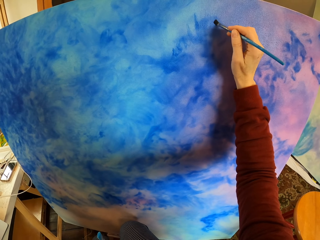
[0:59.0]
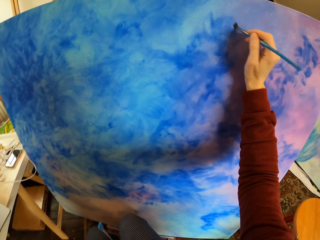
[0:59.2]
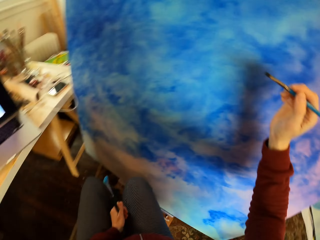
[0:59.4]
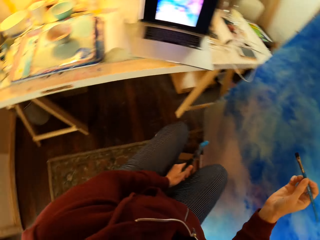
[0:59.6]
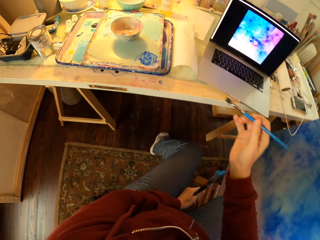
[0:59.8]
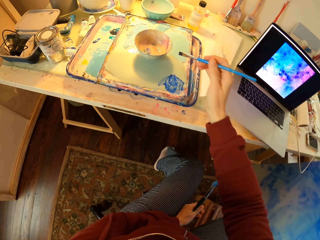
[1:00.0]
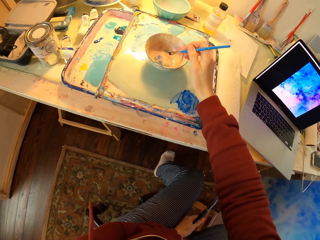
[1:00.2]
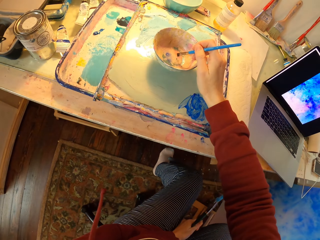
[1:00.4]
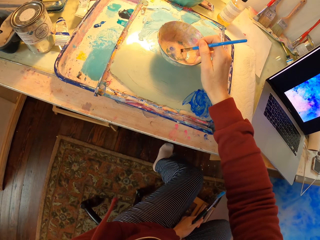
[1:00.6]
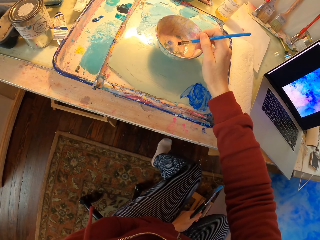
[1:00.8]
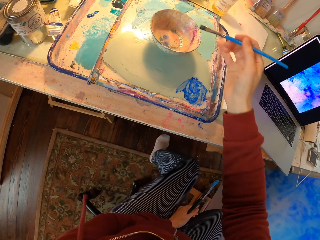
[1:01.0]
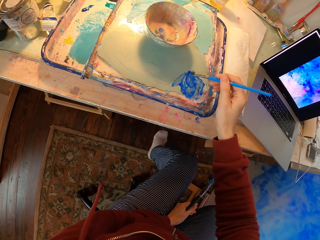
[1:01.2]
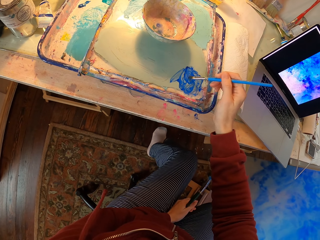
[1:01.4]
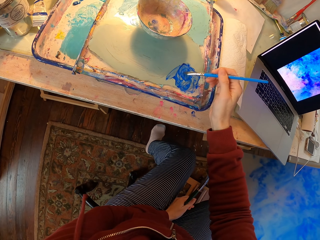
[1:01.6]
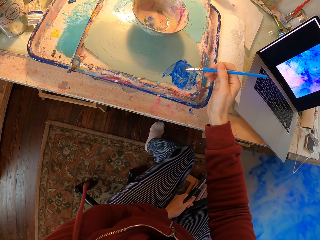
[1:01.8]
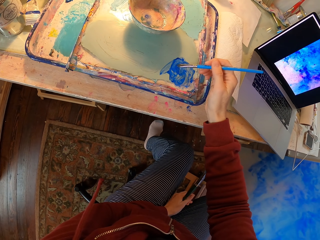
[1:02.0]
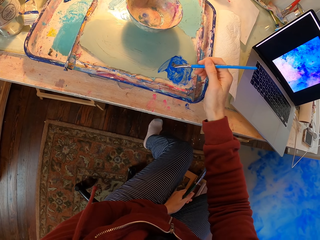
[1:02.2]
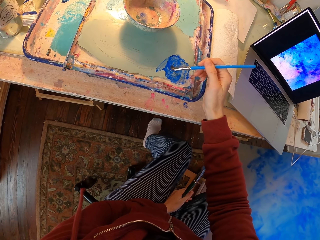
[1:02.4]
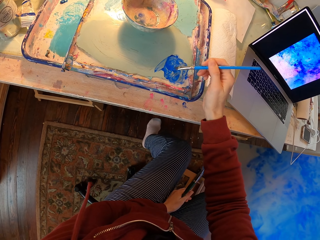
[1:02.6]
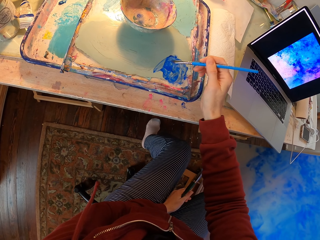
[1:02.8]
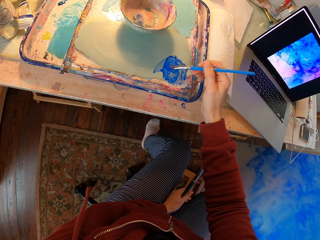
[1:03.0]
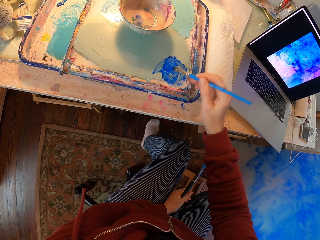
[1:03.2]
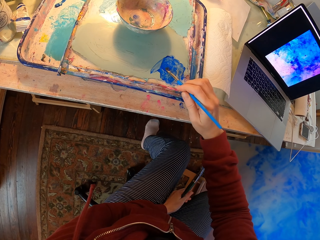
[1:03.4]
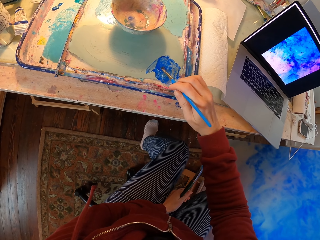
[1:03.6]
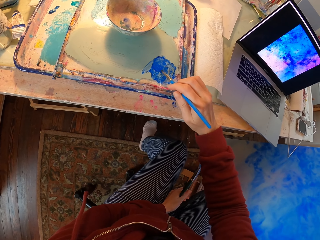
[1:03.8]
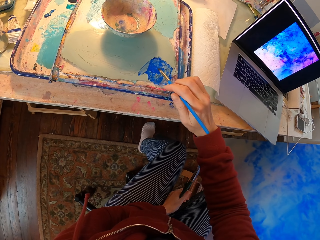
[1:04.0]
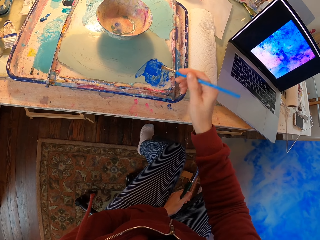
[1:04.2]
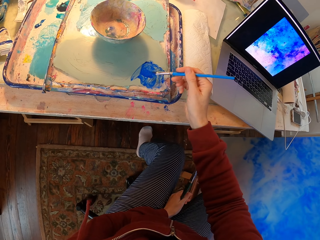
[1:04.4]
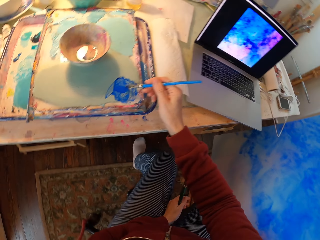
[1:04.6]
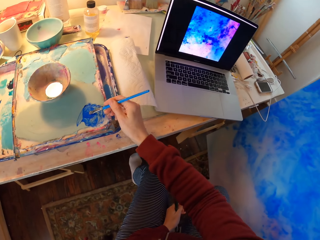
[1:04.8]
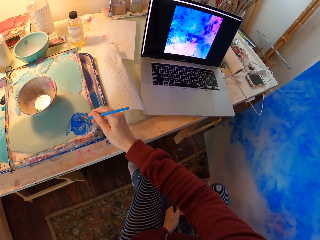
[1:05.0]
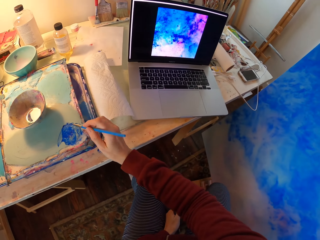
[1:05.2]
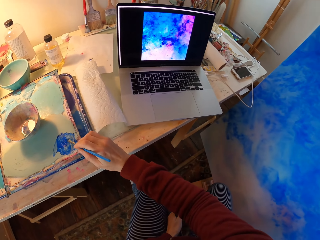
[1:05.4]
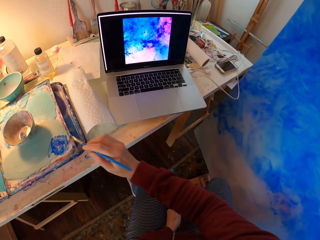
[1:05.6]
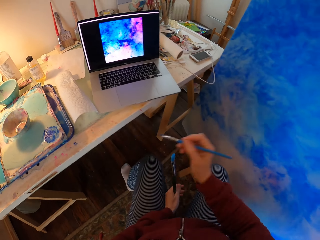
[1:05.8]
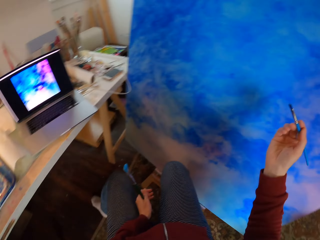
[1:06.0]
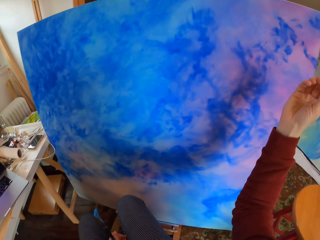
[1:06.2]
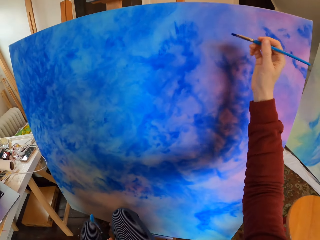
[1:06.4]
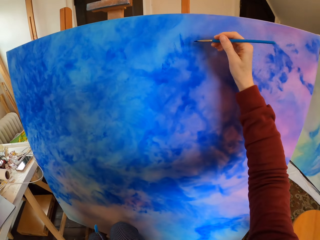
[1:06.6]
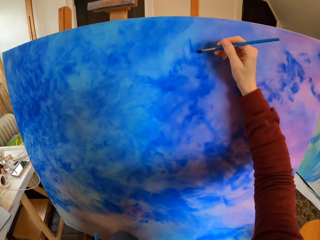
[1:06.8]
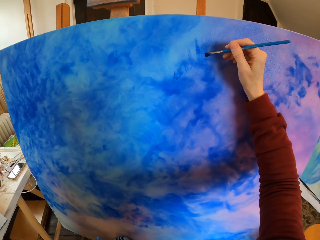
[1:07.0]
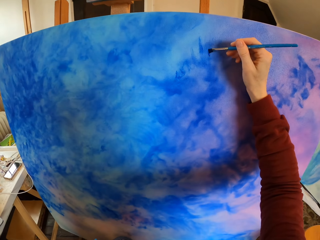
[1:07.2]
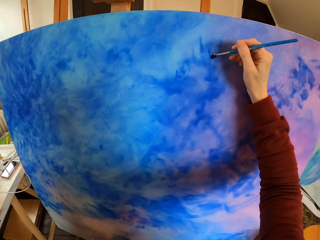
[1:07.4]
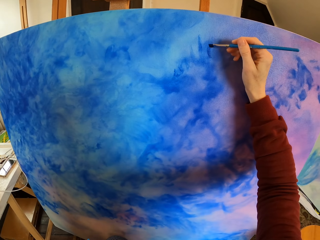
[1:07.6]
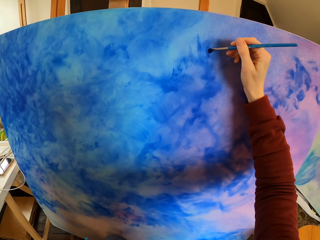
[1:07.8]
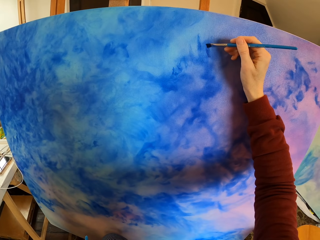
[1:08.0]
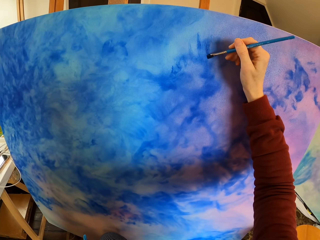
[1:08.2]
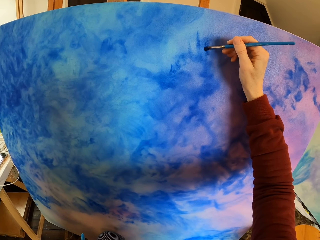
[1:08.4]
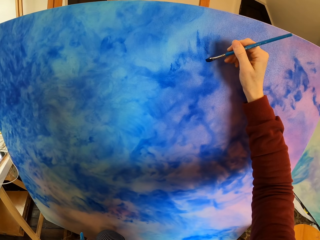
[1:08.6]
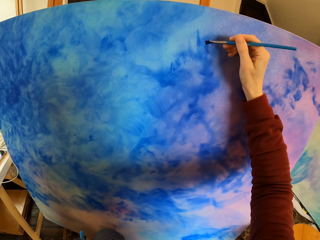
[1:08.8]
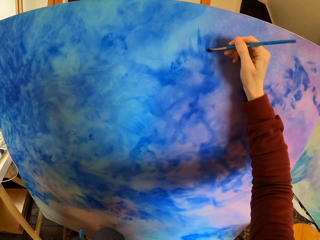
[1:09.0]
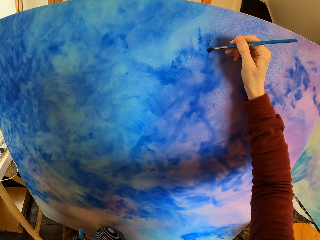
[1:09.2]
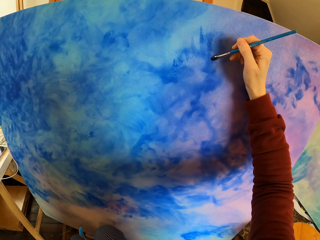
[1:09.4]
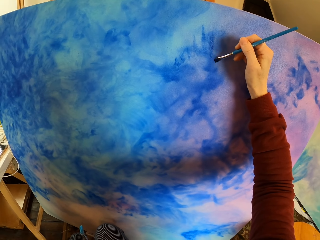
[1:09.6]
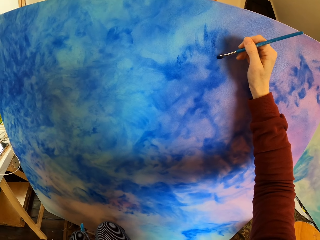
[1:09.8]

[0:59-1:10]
The camera wearer dips the paintbrush in the water bowl. They dip the paintbrush in the paint. They look at the laptop. They paint the picture with the paintbrush.

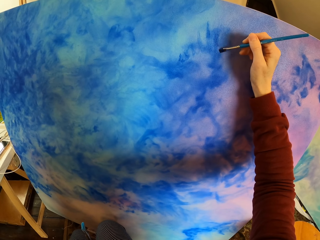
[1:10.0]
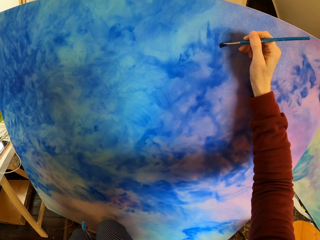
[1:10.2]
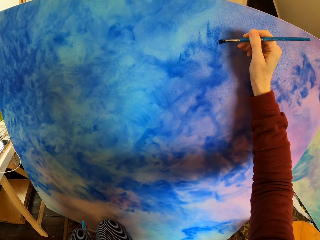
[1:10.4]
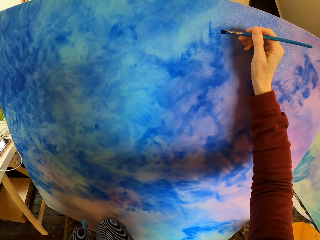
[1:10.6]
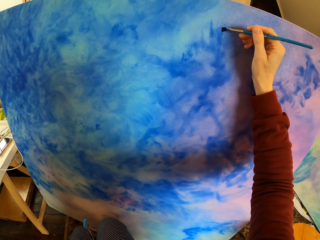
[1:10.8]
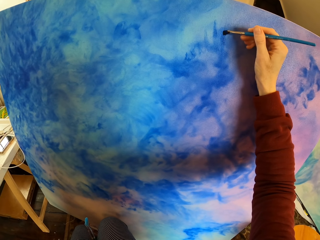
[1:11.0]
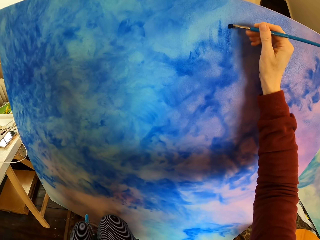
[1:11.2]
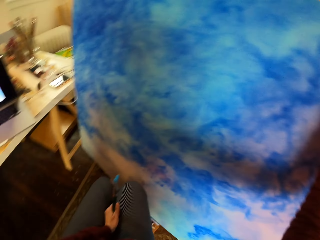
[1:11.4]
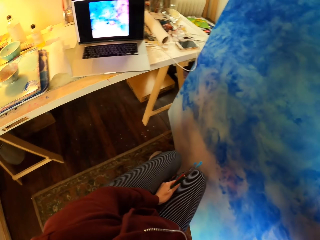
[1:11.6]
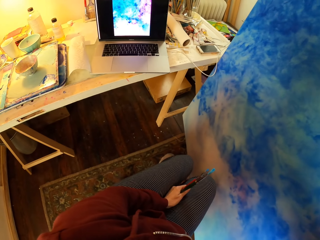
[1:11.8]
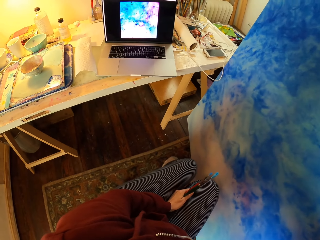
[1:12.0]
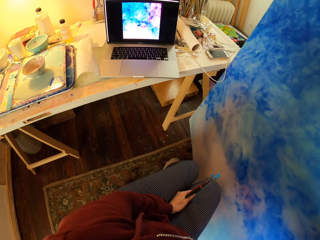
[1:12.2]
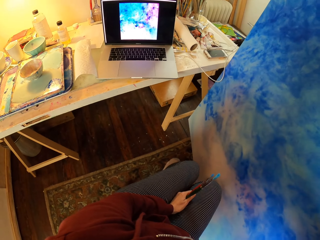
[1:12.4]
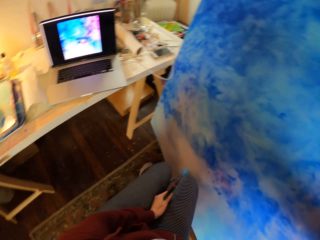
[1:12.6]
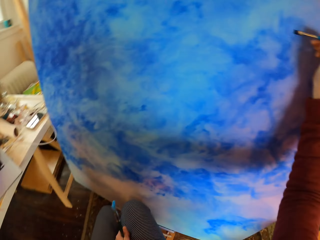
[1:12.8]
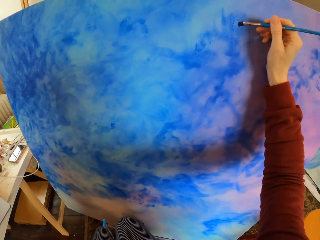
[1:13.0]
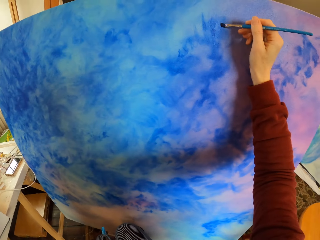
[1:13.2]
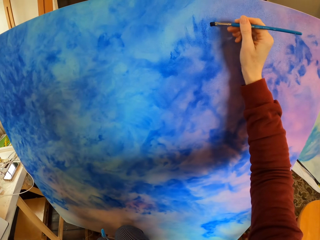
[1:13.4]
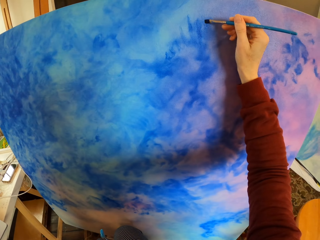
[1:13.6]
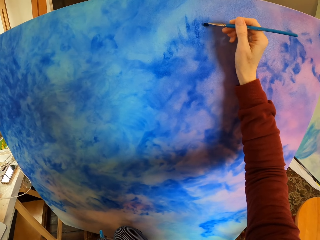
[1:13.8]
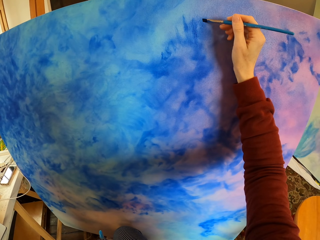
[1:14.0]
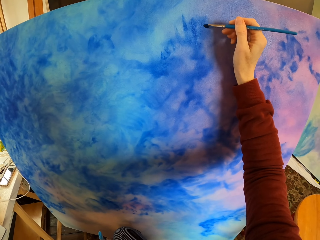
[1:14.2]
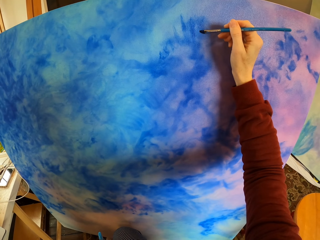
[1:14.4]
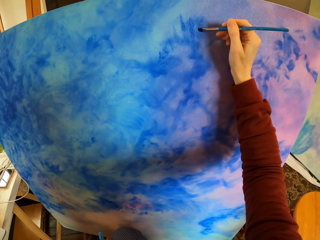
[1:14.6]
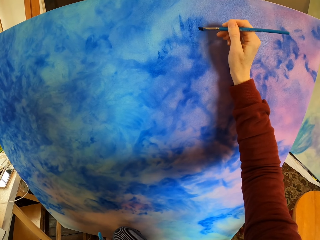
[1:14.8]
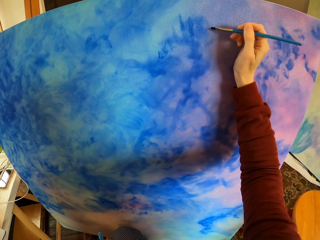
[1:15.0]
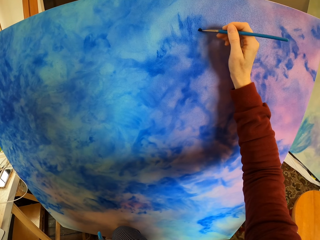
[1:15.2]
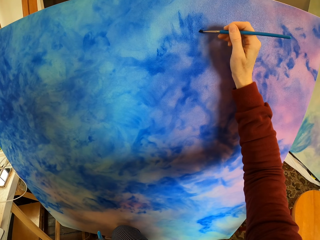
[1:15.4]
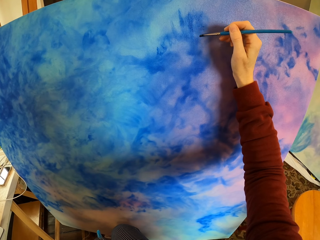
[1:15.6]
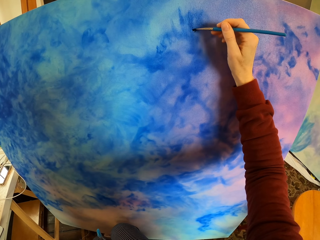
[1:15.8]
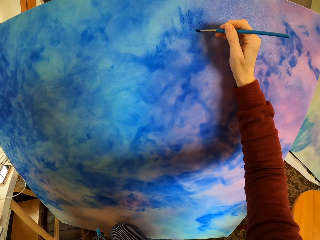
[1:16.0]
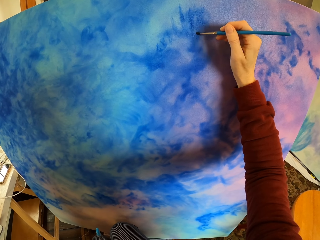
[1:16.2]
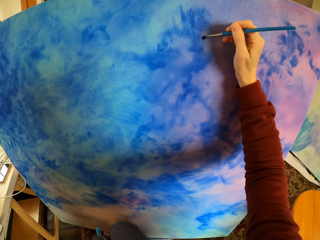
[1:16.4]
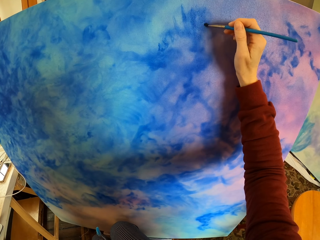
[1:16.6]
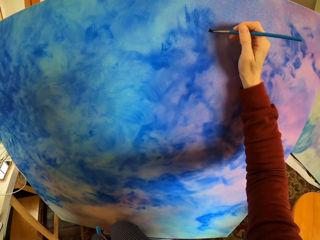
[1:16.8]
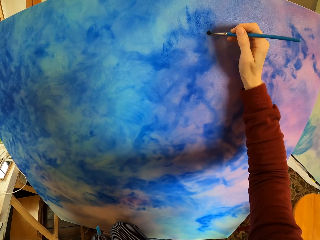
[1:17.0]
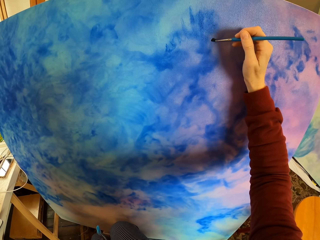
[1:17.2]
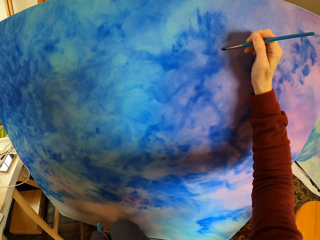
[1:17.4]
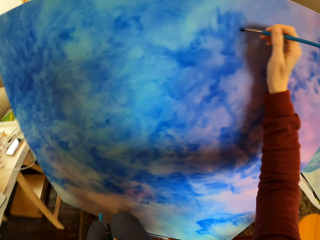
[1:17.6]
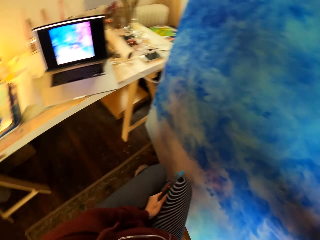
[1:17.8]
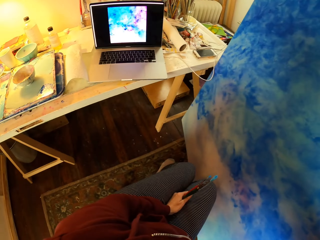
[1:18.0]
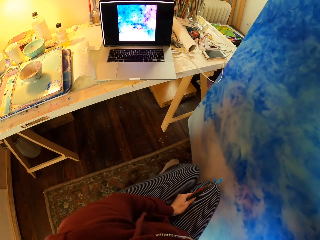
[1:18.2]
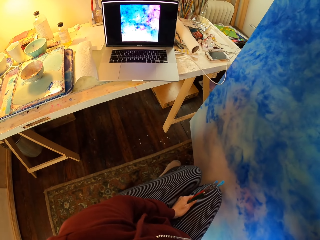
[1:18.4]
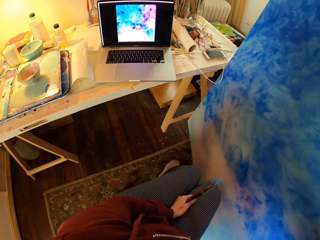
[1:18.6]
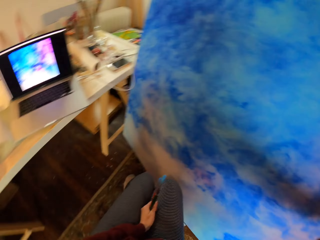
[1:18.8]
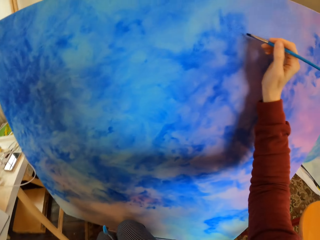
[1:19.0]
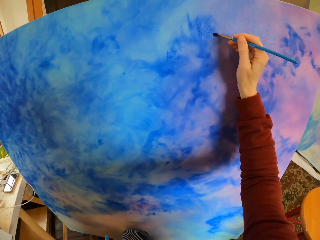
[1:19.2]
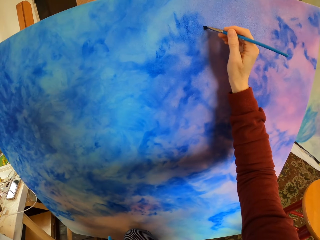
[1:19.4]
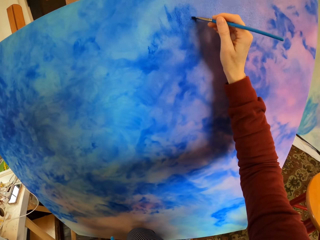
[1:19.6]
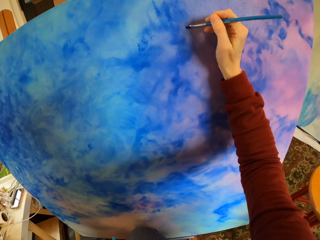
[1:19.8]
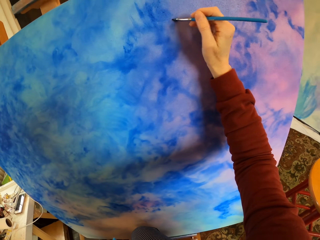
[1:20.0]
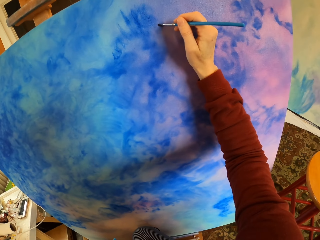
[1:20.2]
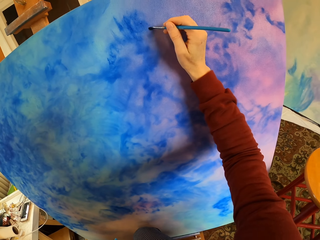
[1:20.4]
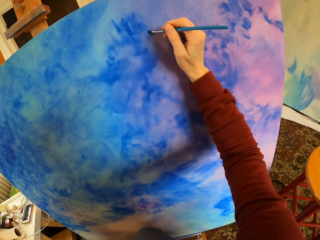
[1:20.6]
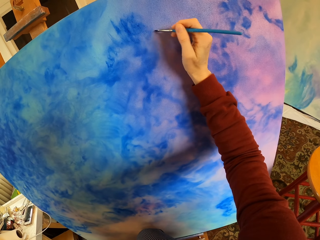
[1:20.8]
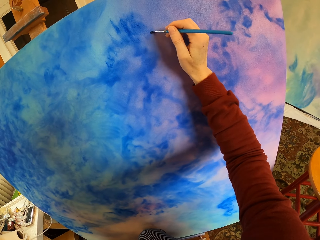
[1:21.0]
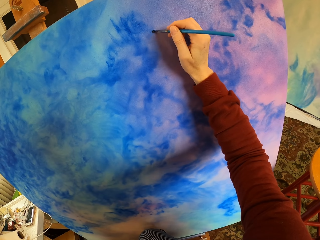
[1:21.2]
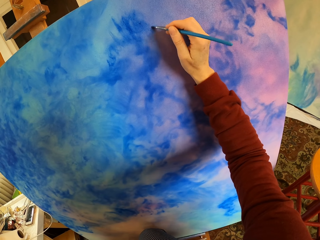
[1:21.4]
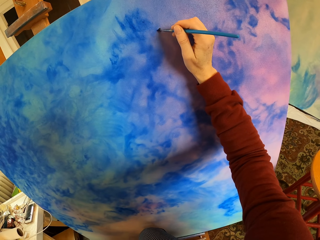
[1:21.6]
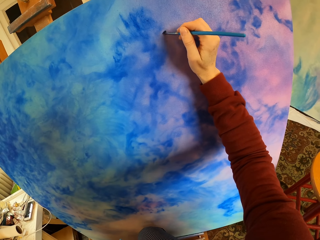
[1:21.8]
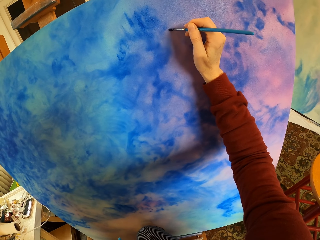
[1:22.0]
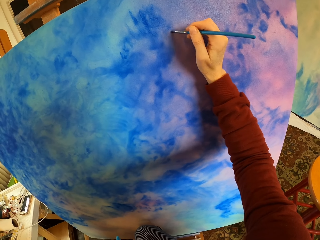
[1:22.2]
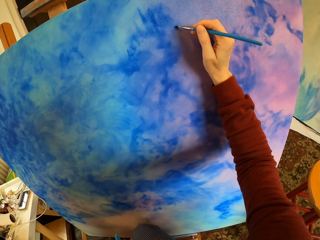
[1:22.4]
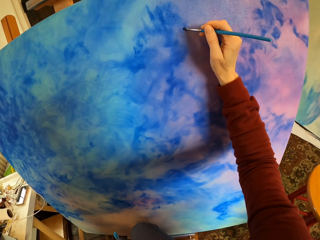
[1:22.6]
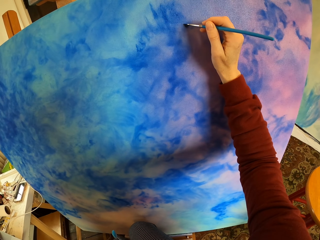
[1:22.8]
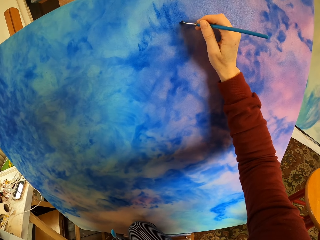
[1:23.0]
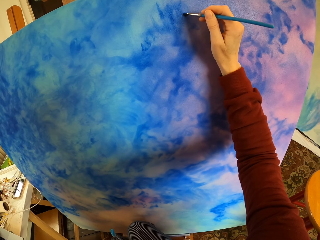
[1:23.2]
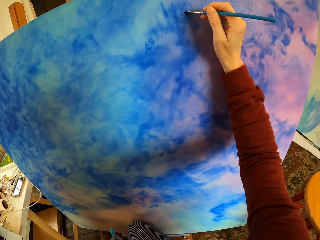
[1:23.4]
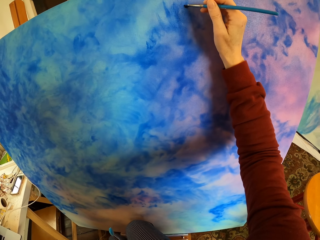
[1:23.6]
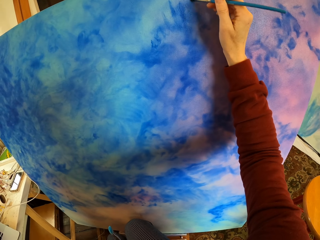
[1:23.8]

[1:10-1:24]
The camera wearer looks at the laptop. They paint the picture with the paintbrush. They look at the laptop. They paint the picture with the paintbrush.
